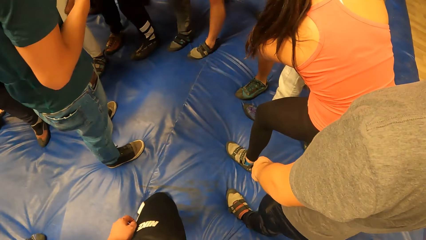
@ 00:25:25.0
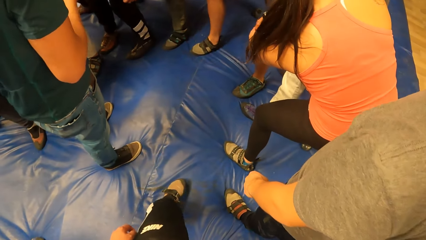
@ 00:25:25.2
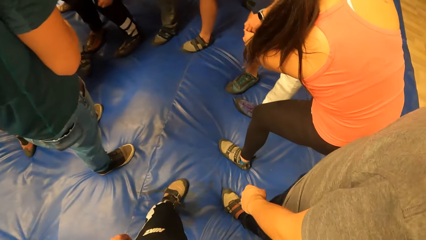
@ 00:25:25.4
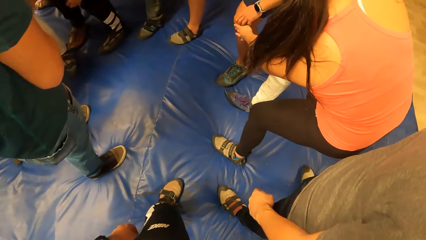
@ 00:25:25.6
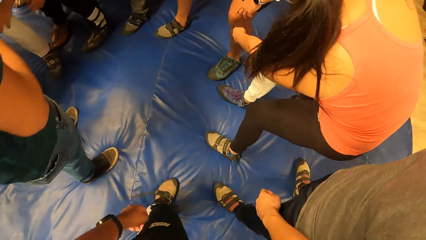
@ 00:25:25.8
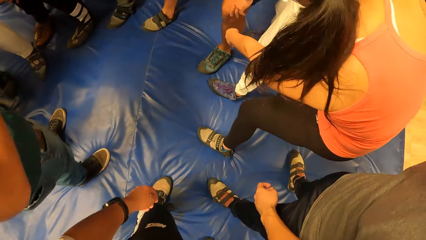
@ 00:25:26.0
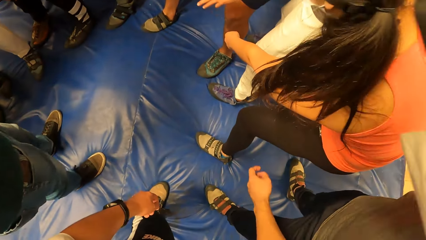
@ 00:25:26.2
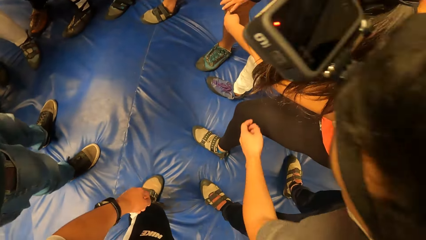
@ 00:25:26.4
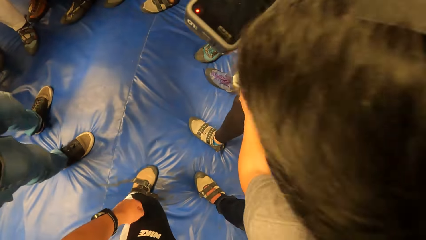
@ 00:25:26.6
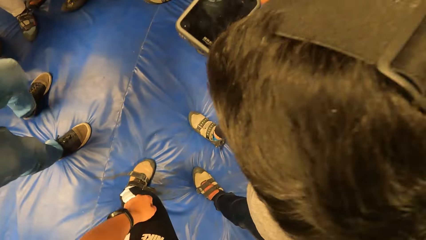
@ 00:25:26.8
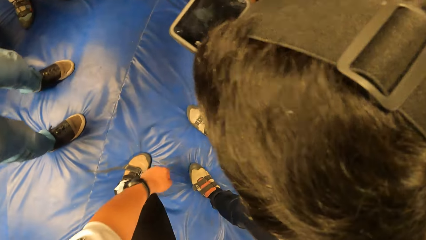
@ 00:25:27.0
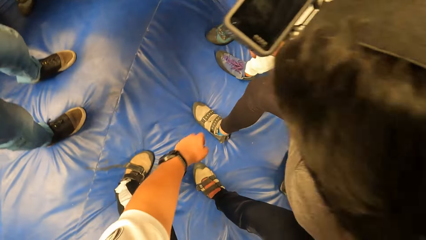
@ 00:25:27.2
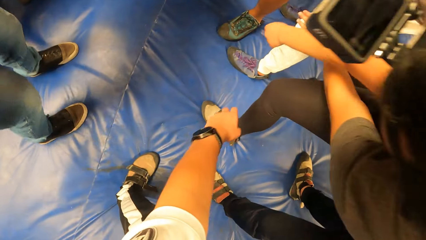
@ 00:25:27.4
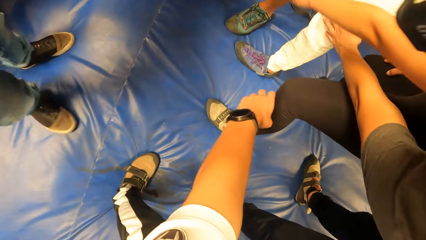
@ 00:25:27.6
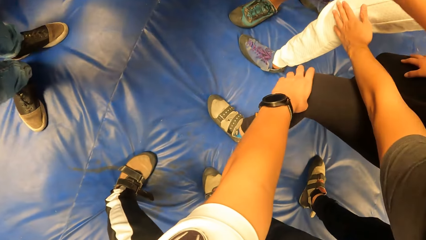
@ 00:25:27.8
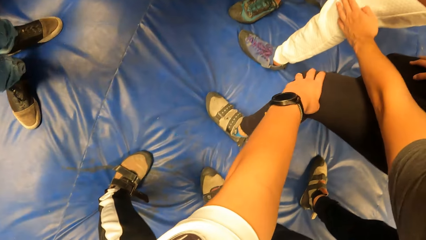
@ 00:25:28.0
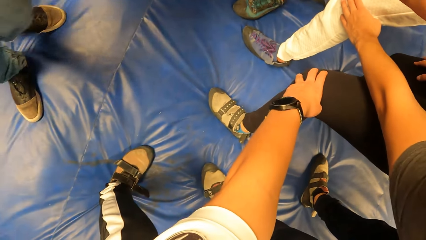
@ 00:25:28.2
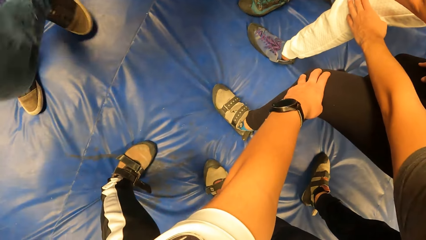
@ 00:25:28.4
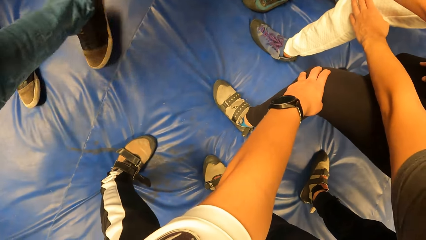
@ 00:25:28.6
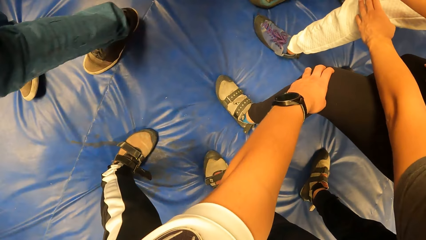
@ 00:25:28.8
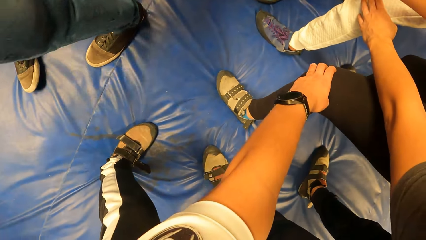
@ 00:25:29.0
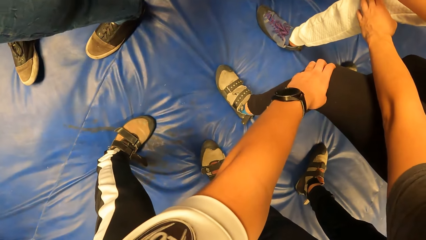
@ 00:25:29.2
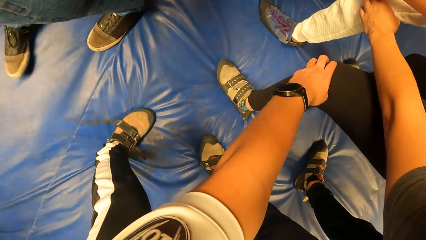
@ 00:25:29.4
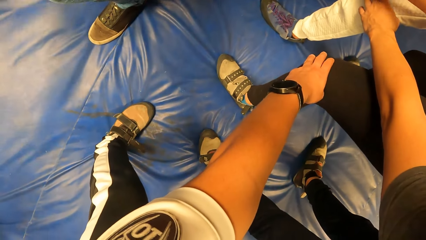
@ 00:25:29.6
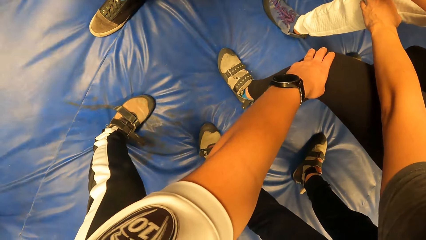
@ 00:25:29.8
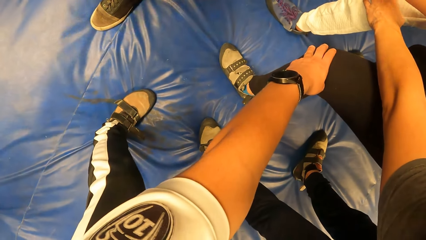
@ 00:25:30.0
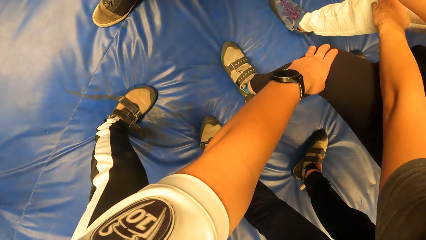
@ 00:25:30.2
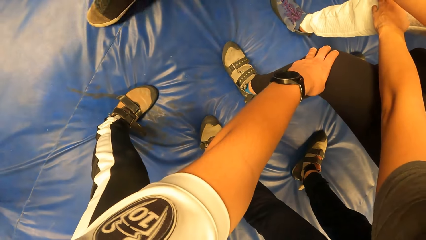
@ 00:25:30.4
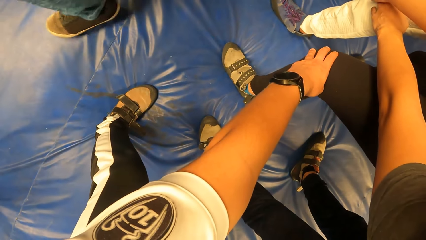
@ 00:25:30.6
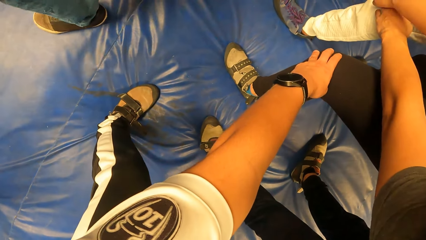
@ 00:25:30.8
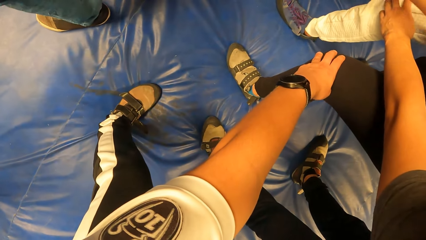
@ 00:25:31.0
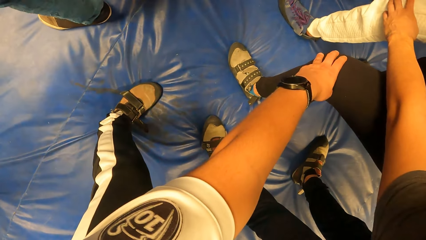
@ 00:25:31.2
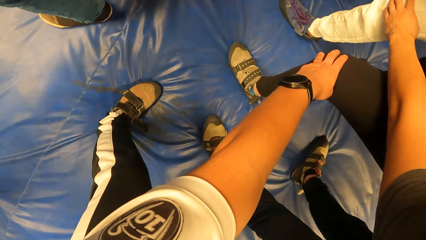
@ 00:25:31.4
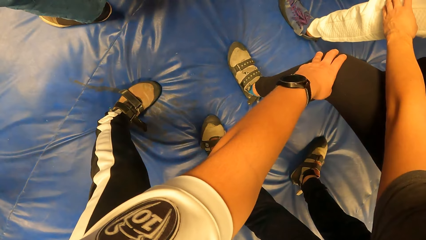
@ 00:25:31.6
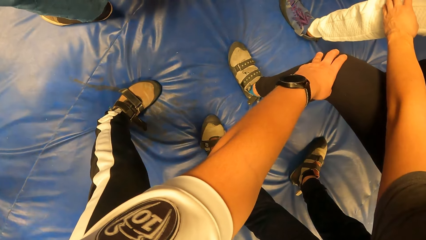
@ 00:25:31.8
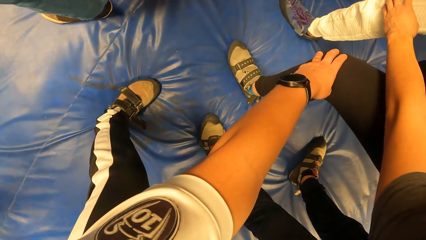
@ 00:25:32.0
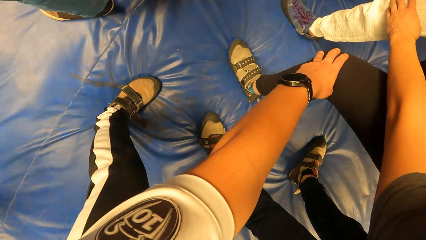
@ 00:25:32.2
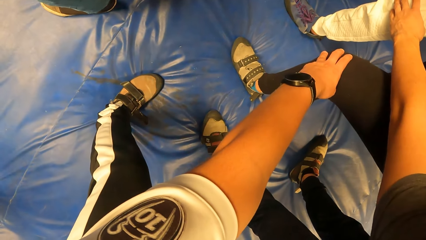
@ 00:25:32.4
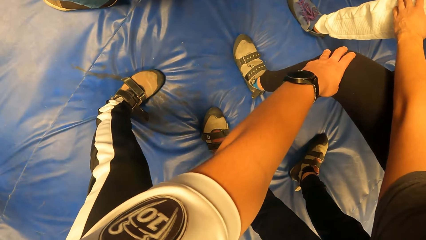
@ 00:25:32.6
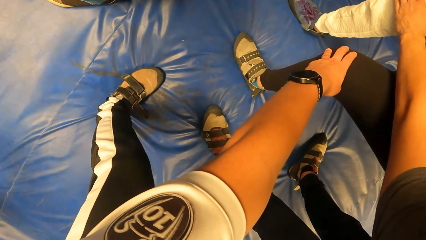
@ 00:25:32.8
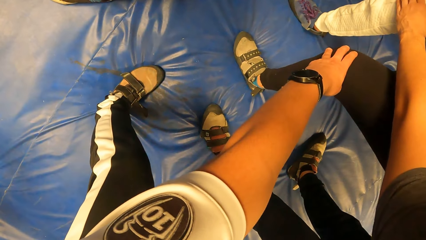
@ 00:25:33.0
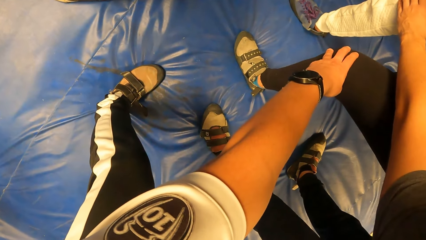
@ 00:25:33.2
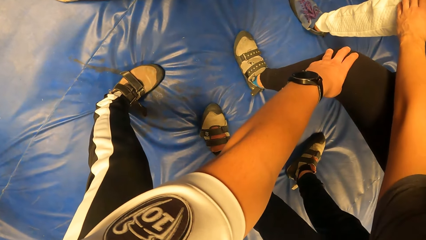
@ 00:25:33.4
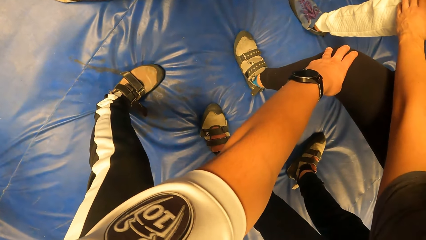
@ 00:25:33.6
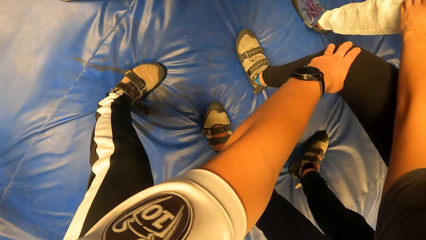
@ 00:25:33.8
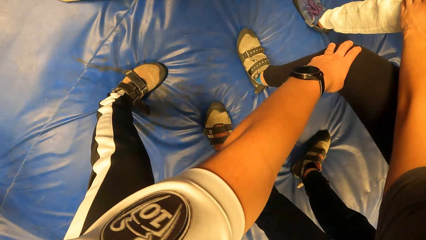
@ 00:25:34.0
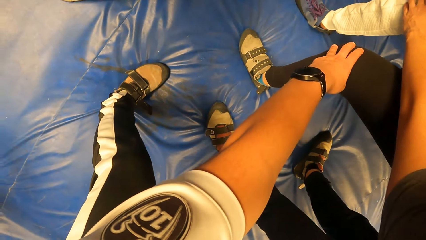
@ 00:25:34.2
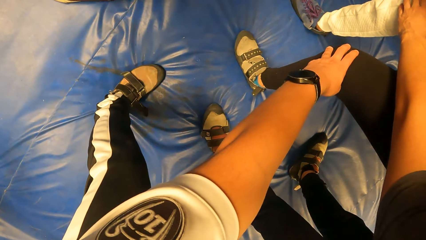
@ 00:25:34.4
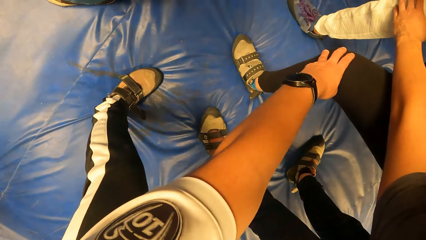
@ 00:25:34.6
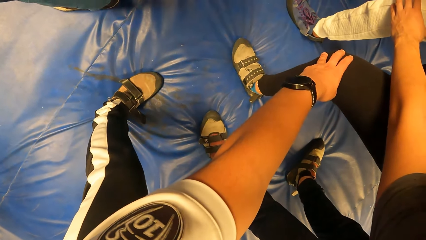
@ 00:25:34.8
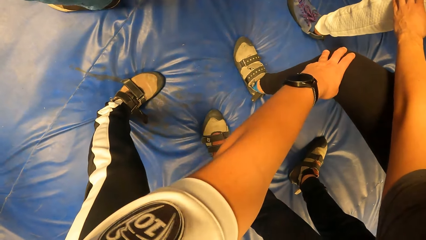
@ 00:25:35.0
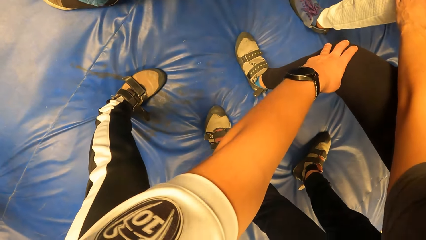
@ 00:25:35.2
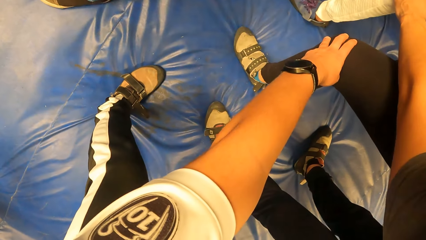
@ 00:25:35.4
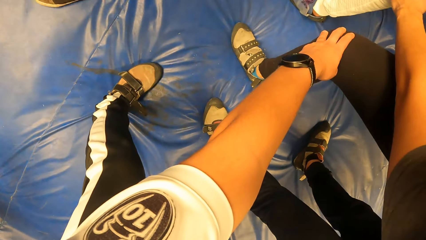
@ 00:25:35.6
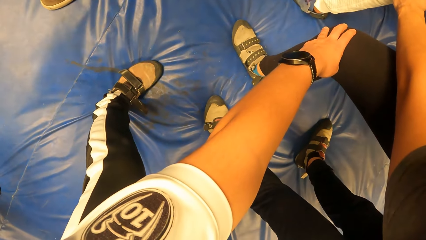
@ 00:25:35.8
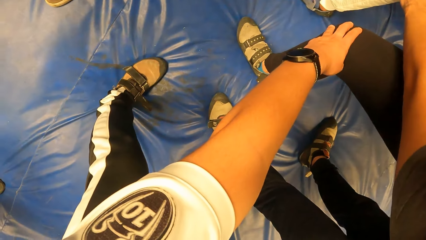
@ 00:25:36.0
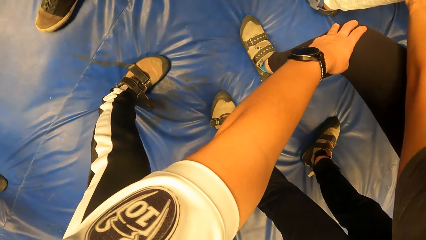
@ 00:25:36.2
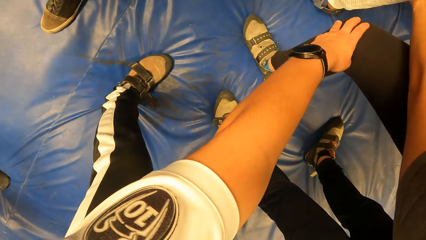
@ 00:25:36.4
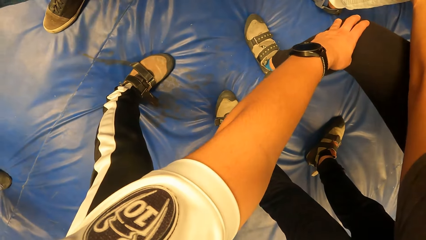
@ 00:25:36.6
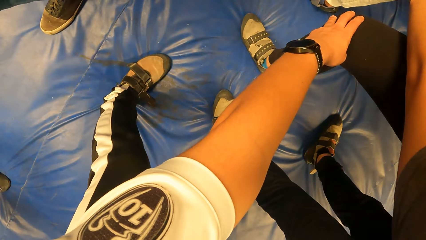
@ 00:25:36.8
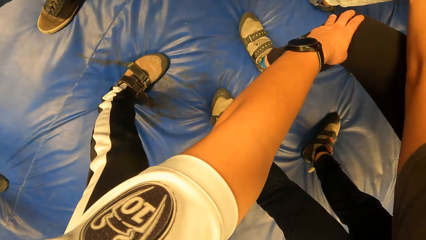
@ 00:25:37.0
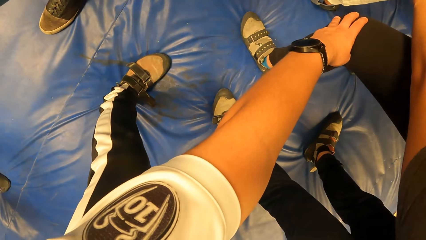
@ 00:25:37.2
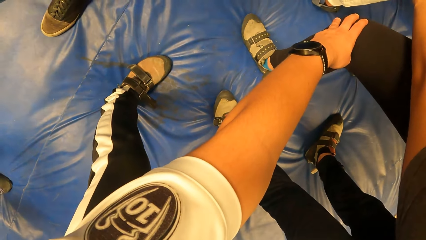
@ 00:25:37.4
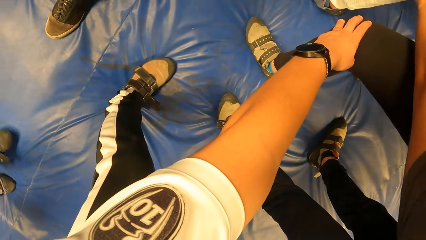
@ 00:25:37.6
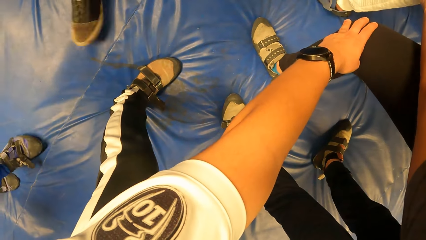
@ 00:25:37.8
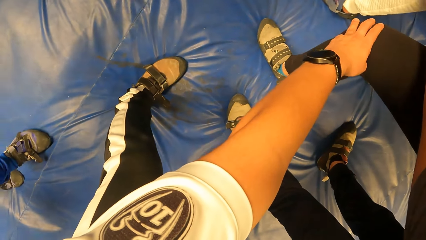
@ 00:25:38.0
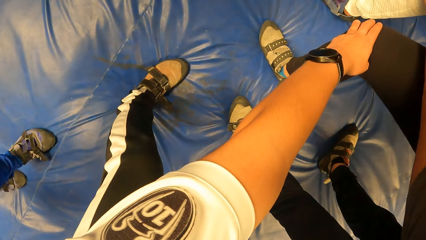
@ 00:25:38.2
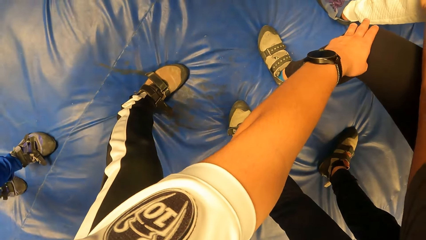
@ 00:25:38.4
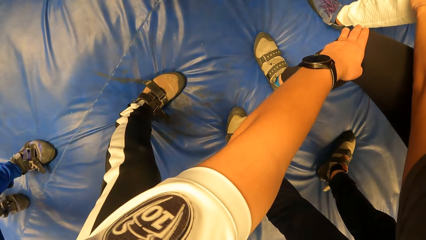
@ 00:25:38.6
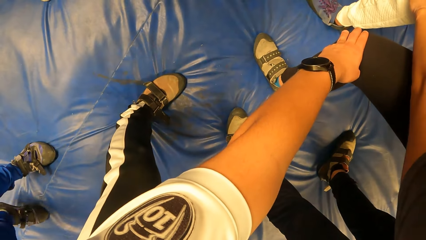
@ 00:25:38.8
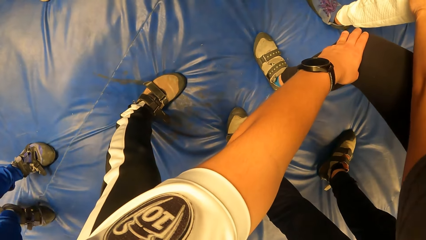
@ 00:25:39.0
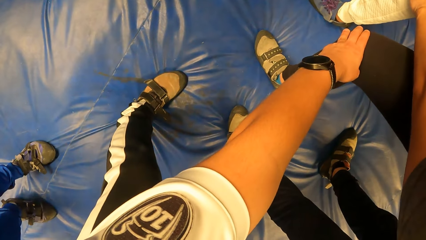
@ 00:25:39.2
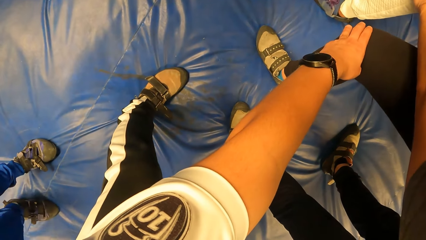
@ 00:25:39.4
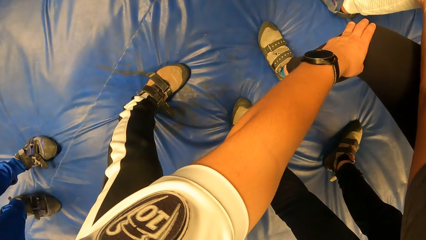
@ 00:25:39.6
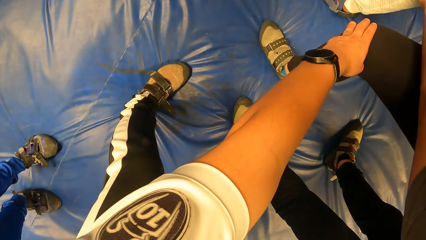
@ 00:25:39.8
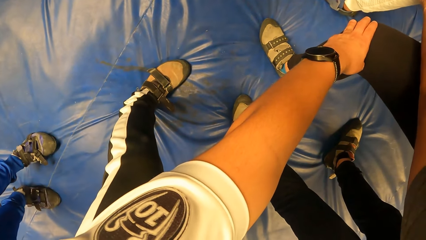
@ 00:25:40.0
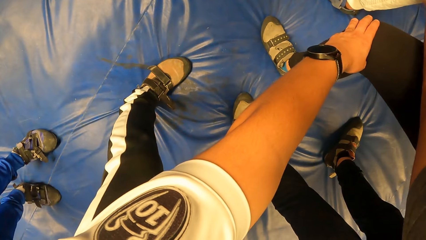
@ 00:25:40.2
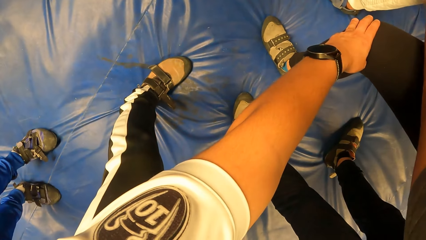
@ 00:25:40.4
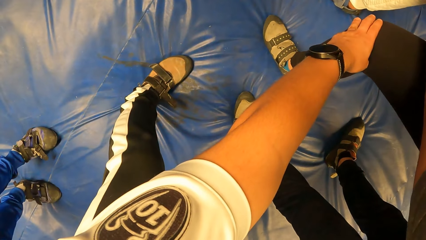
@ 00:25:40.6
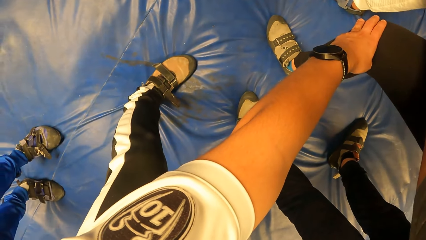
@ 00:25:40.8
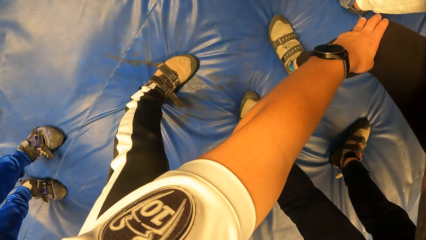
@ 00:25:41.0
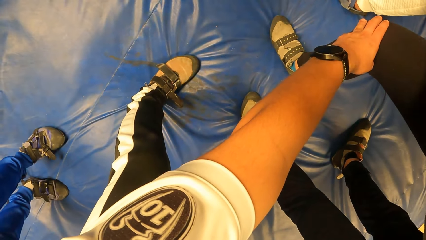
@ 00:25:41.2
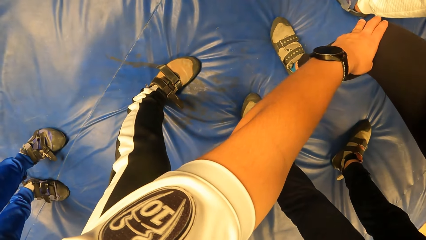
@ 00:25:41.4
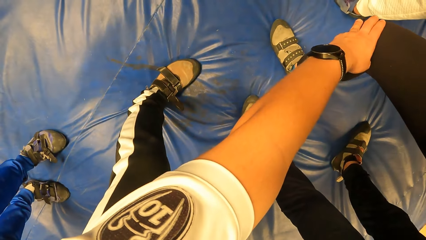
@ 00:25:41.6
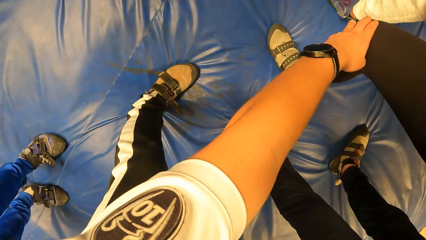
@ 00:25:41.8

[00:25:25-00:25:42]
The camera wearer touches the woman's left leg with his left hand.
